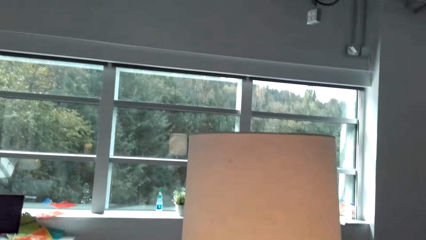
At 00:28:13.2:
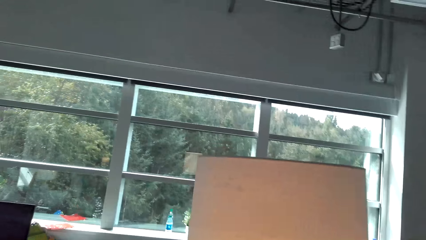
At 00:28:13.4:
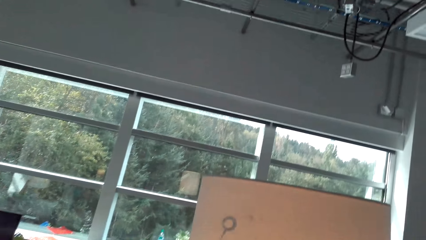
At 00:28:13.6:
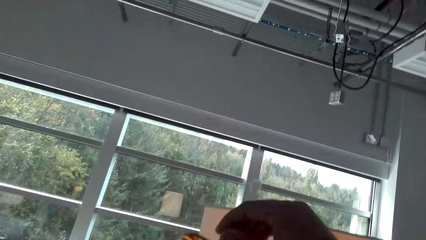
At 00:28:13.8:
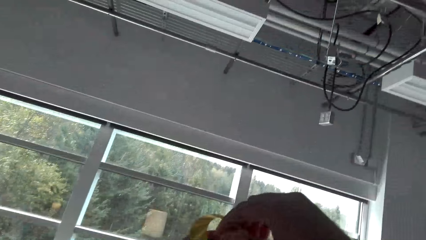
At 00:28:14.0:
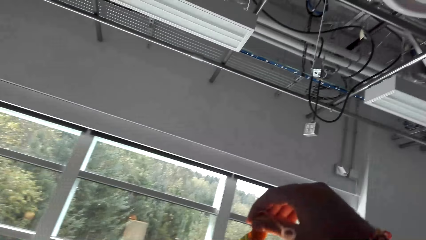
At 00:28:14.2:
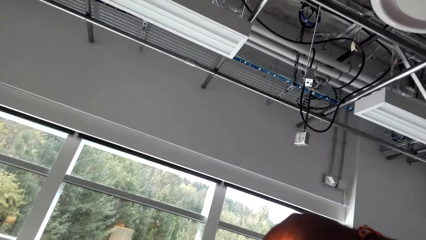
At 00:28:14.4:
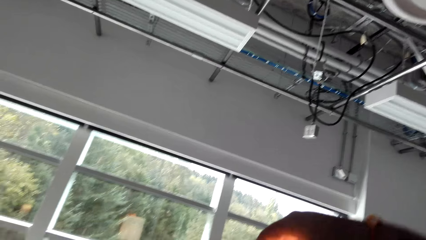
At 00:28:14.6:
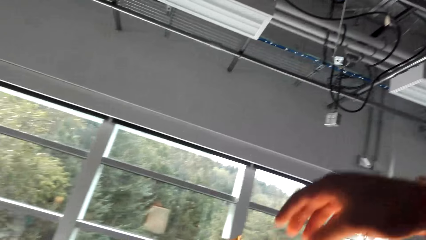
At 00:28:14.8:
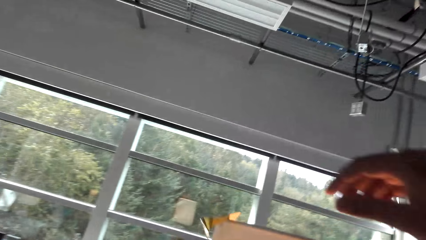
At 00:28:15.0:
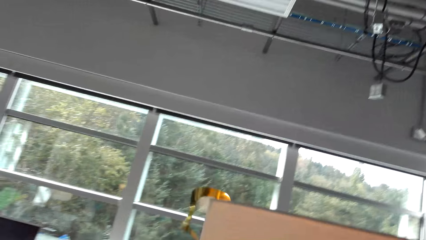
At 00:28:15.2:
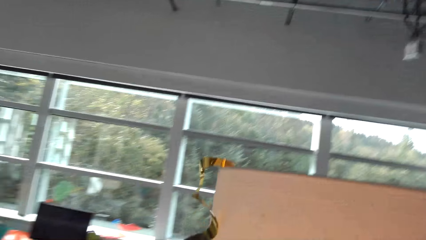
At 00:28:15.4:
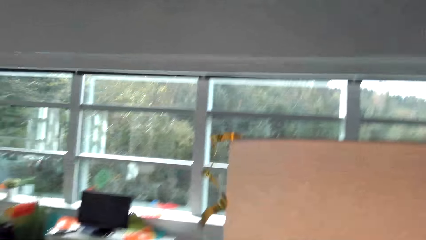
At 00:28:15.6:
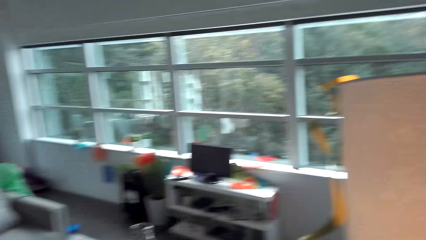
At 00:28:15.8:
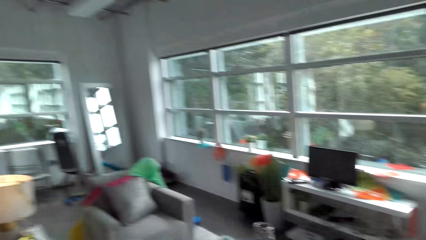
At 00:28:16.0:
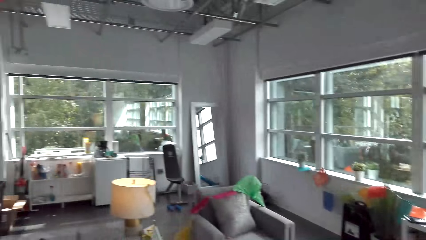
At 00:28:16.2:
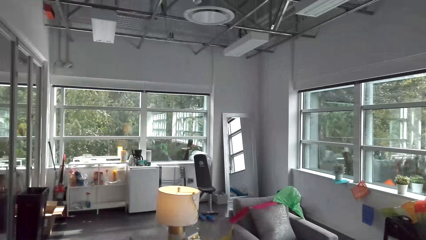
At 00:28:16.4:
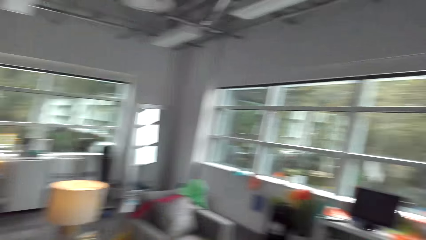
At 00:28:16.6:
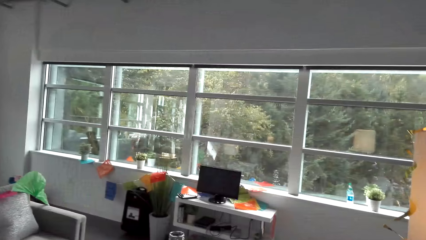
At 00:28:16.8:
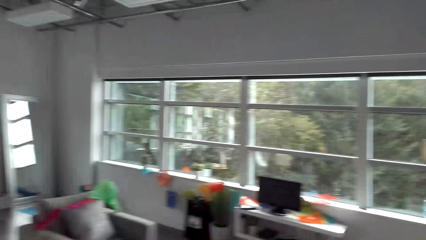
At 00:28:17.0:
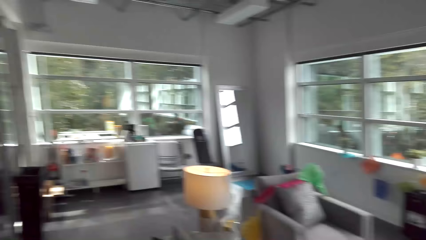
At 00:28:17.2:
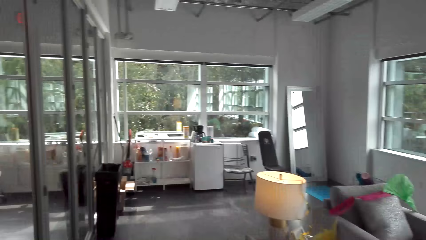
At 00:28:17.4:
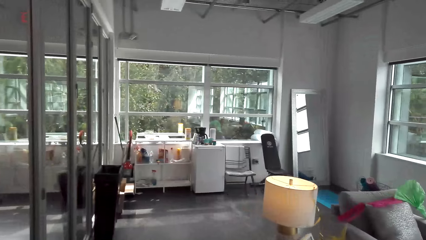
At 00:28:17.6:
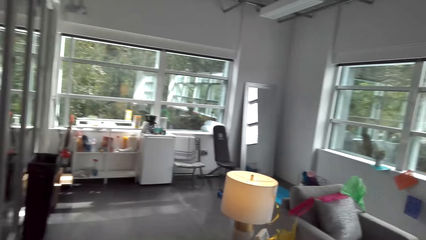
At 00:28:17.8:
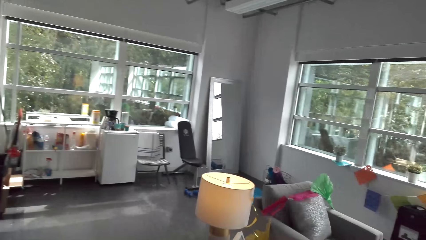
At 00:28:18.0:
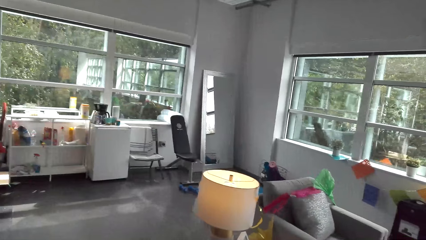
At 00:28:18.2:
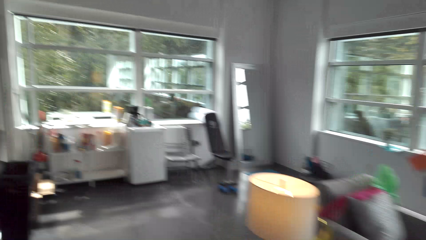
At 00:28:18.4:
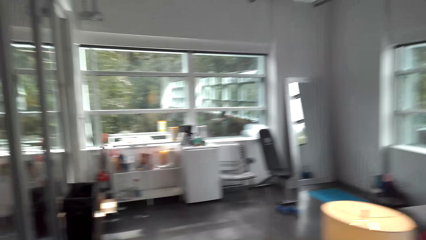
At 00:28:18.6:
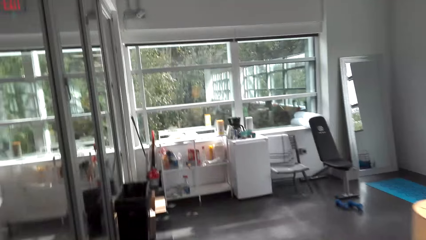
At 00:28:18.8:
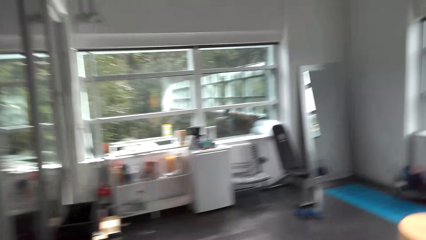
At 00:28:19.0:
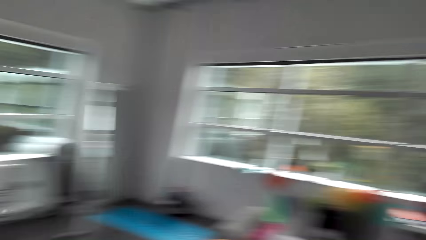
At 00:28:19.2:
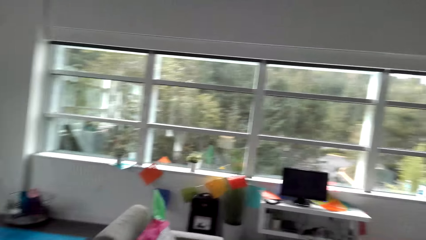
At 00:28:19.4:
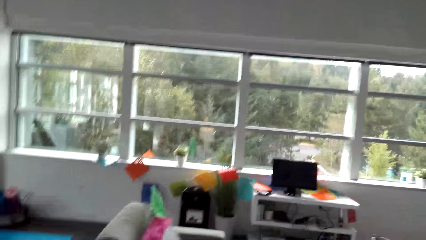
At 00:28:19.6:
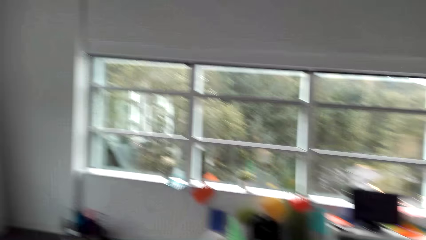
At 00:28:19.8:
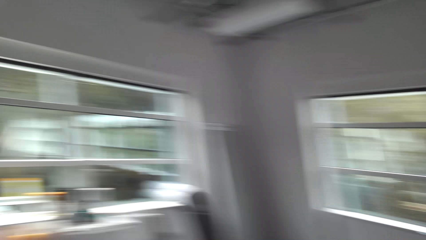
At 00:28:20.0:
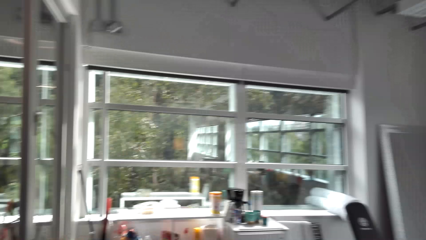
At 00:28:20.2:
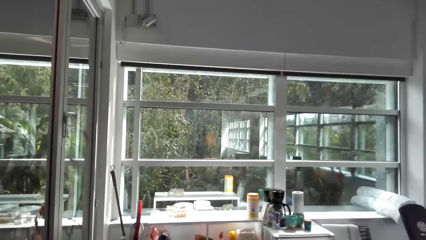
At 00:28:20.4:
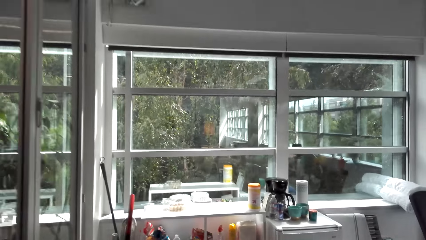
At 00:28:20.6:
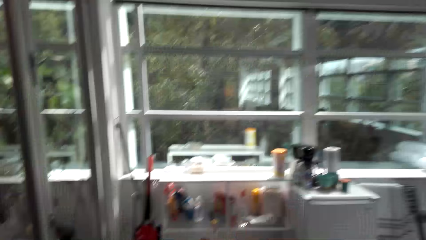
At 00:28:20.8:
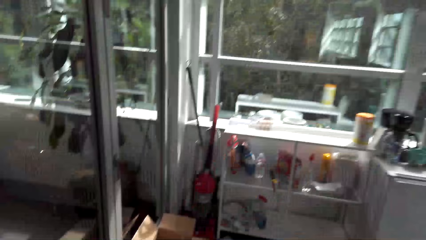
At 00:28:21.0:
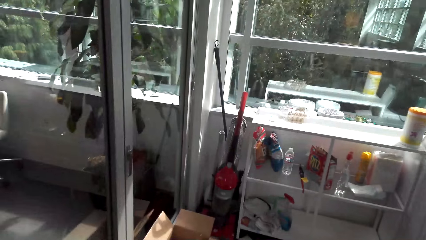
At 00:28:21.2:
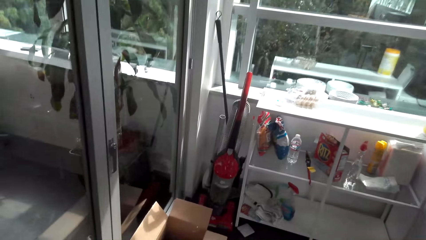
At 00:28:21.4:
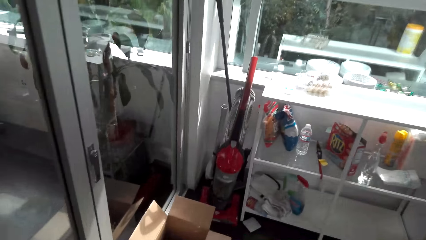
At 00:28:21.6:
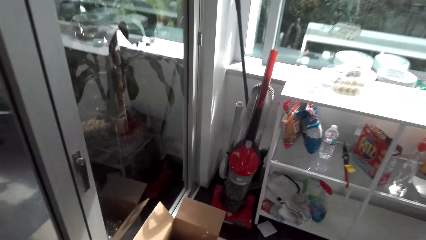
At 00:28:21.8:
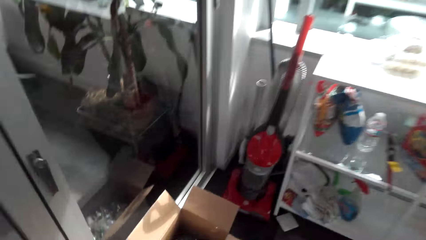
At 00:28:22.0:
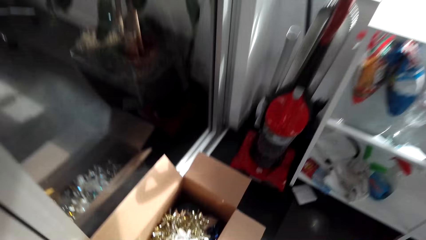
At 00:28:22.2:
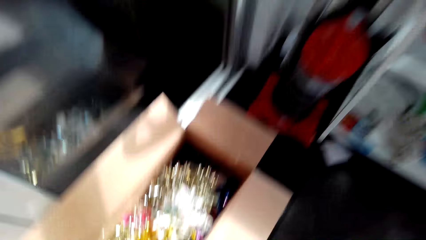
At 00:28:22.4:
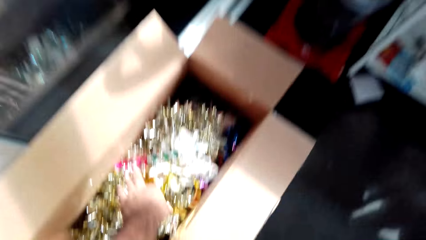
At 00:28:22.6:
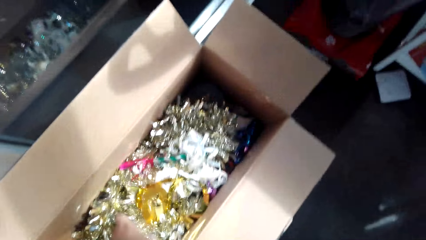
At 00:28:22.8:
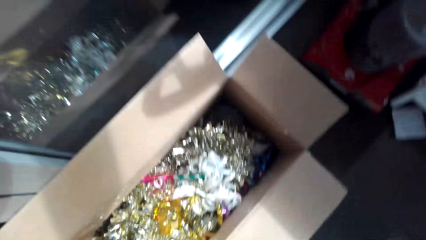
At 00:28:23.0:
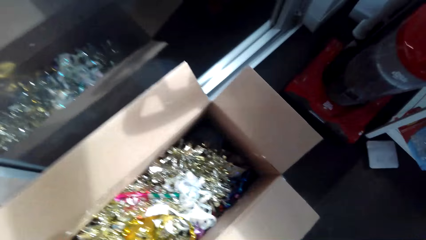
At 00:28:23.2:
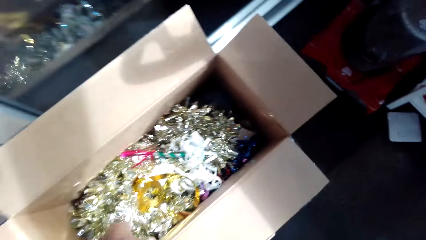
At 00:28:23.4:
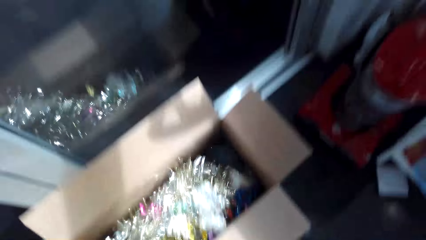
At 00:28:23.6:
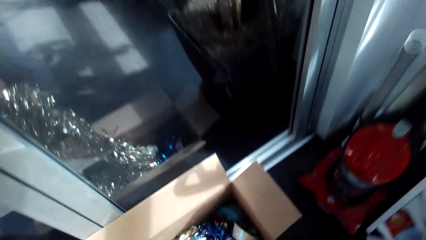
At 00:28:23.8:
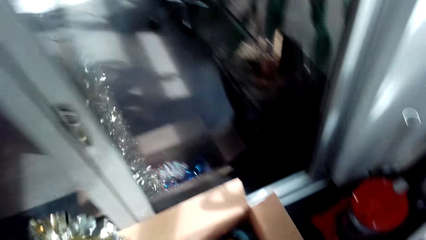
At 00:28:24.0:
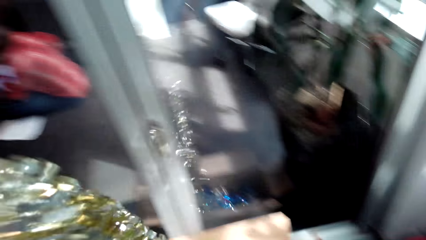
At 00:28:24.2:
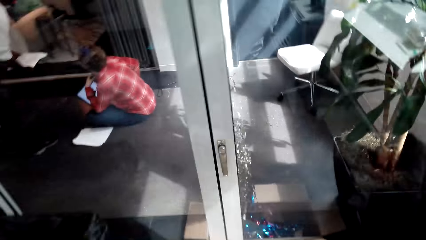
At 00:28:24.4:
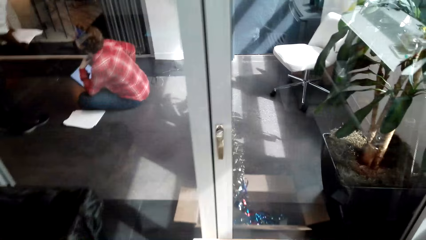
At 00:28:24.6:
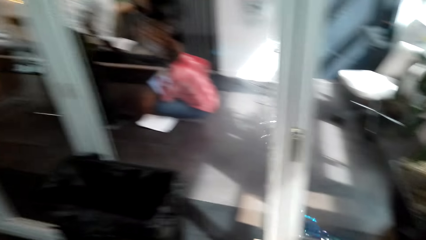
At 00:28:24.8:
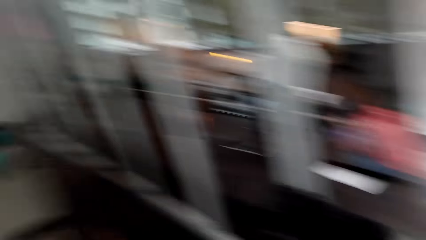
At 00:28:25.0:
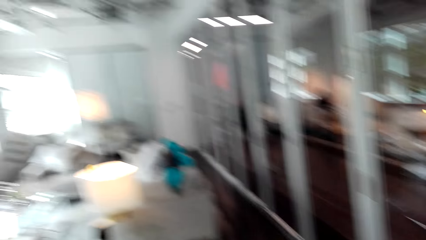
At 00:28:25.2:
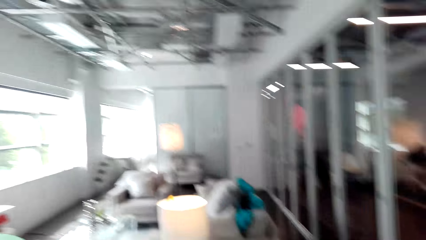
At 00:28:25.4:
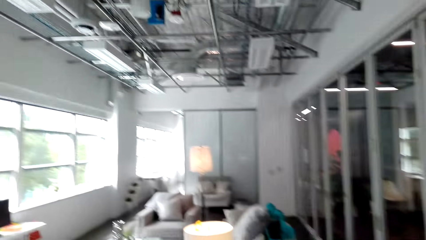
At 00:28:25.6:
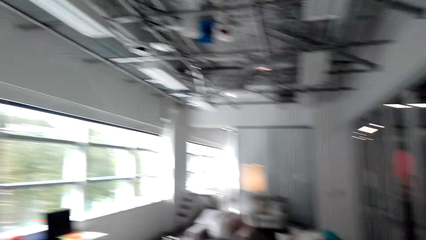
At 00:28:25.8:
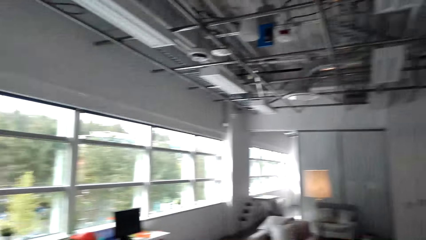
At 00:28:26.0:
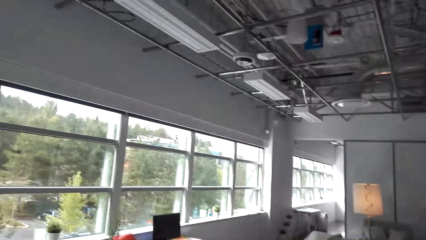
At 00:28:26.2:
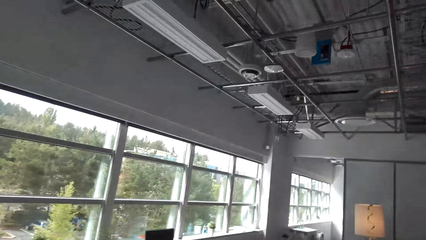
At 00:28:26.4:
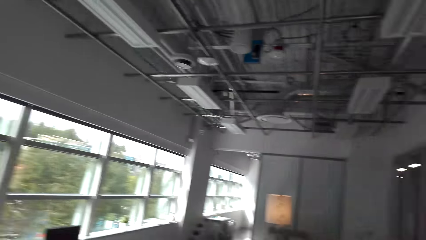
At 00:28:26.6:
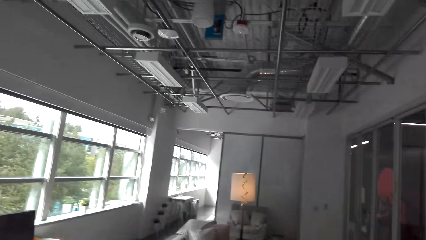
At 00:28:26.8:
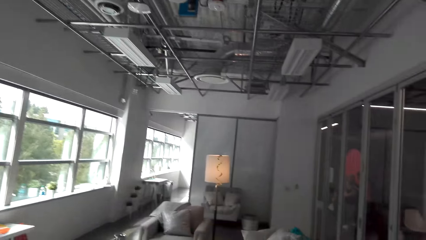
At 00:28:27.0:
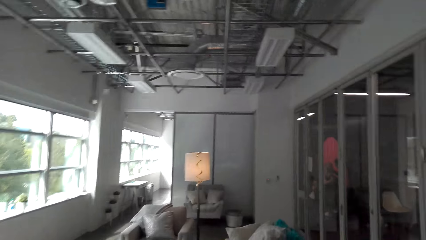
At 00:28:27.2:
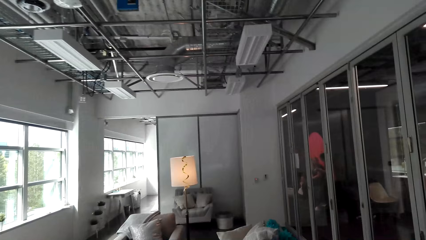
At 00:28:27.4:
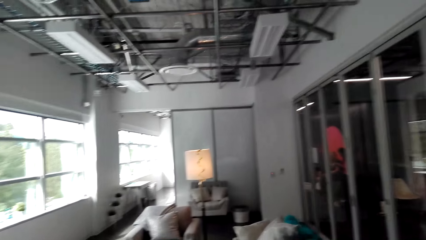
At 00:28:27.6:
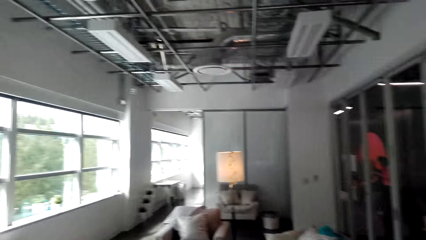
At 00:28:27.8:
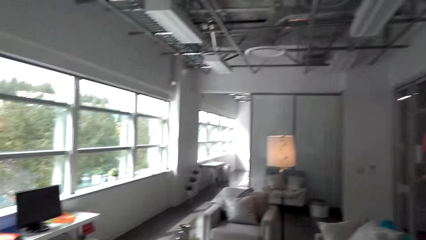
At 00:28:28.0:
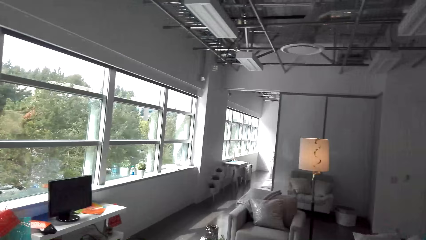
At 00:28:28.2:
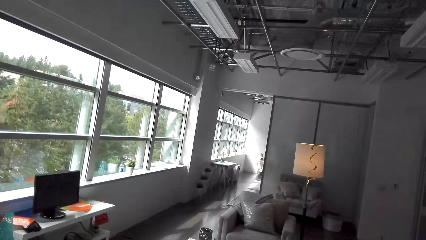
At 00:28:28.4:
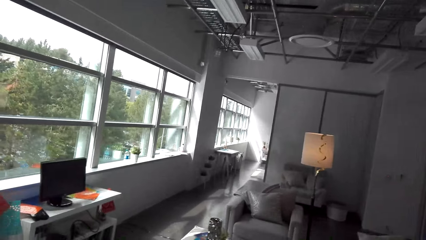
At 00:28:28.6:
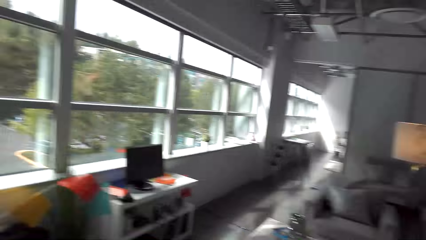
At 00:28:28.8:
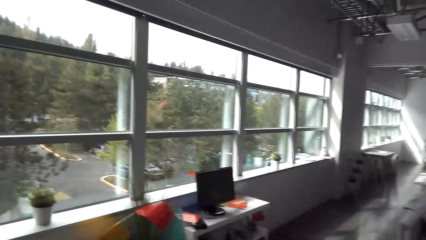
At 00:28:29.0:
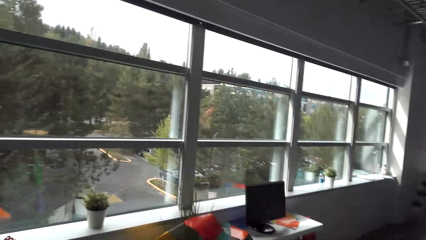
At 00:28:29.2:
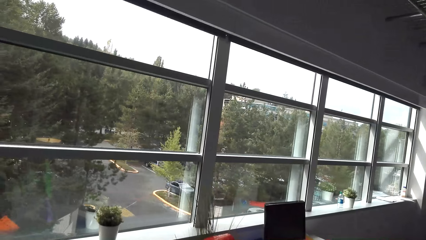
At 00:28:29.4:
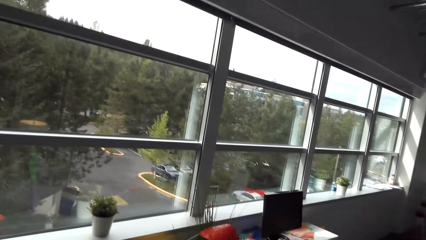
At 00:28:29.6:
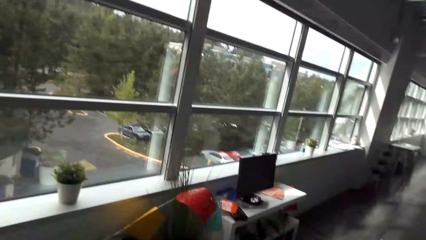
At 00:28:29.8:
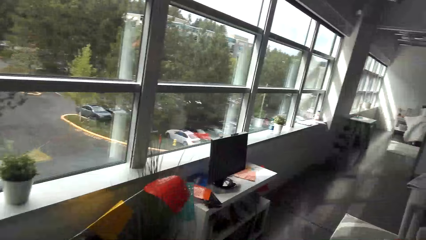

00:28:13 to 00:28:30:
The camera wearer hangs a flower on a lamp stand. He walks back to a box with flowers. He takes a flower from the box. He stretches the flower on his way in the room.
